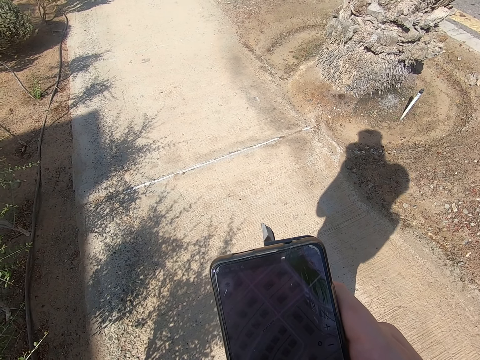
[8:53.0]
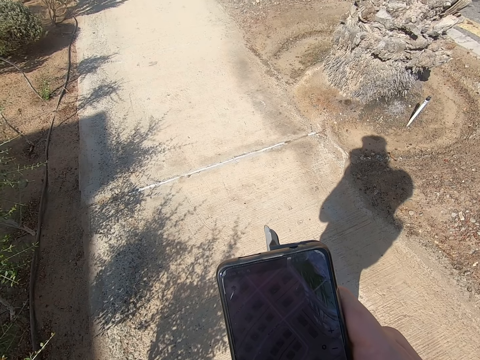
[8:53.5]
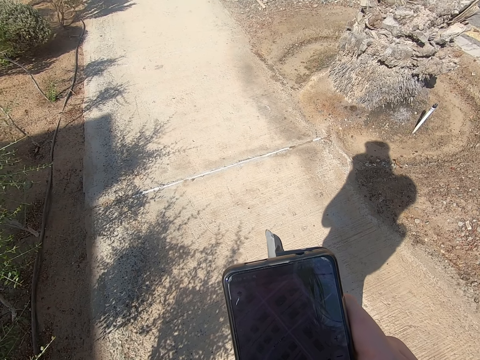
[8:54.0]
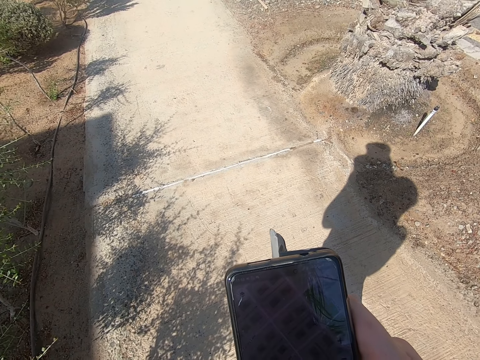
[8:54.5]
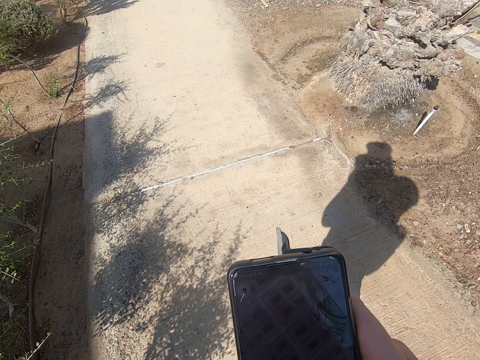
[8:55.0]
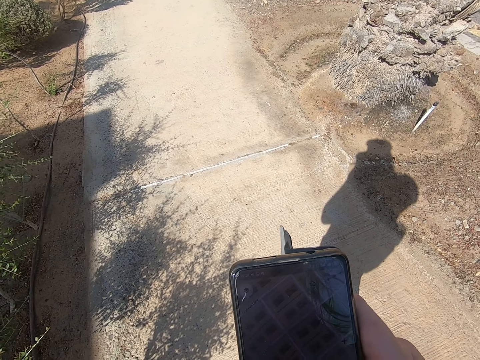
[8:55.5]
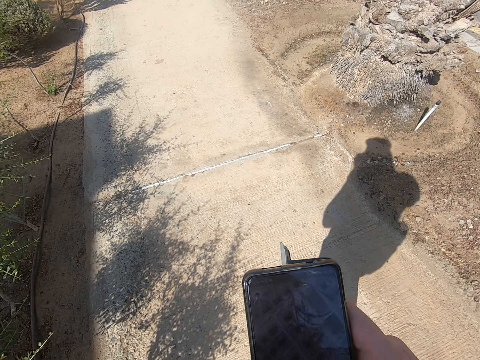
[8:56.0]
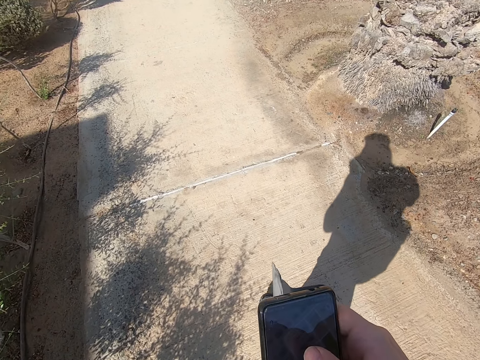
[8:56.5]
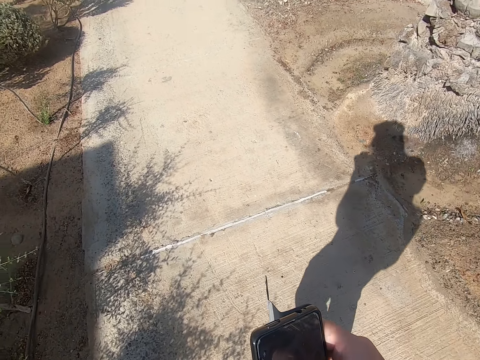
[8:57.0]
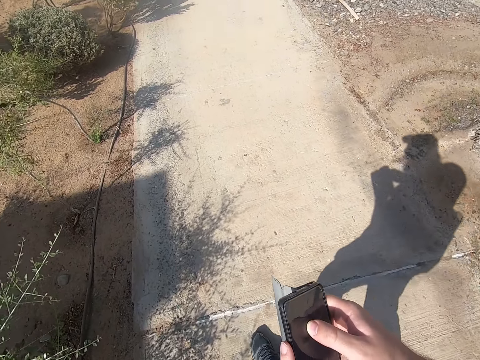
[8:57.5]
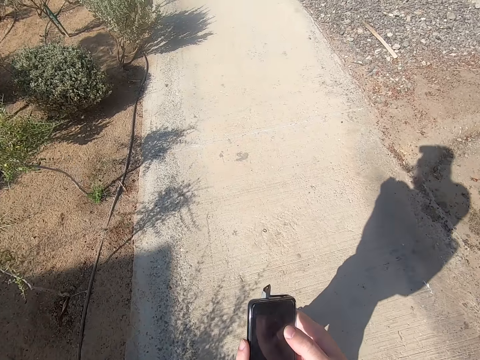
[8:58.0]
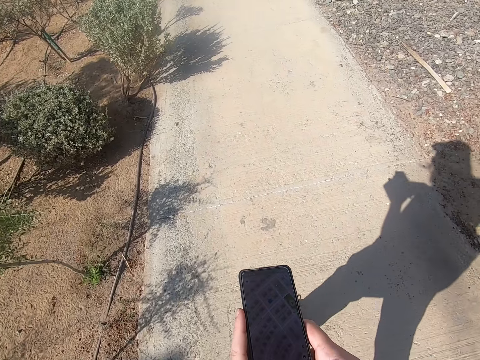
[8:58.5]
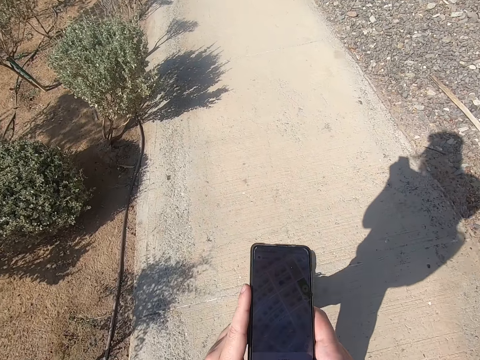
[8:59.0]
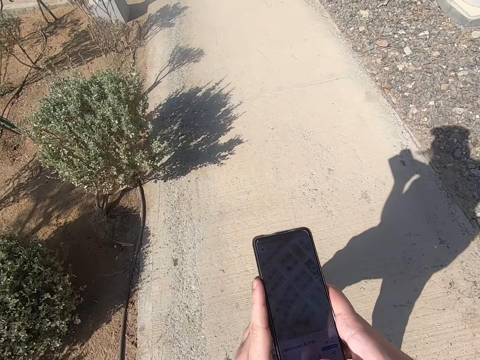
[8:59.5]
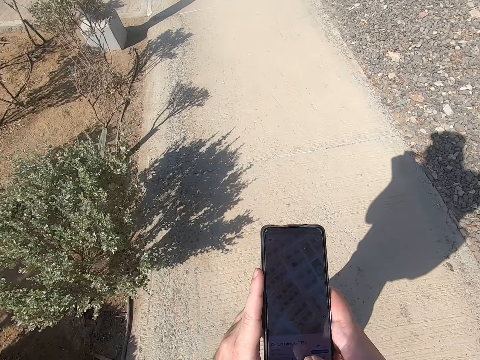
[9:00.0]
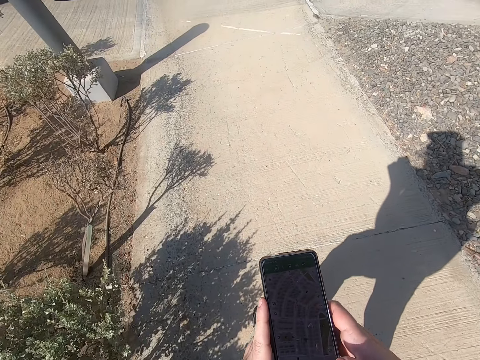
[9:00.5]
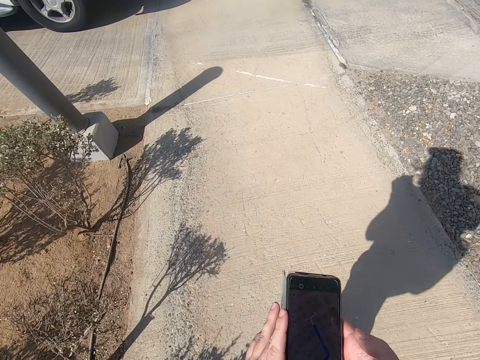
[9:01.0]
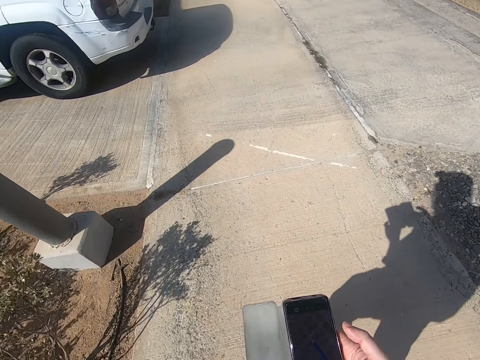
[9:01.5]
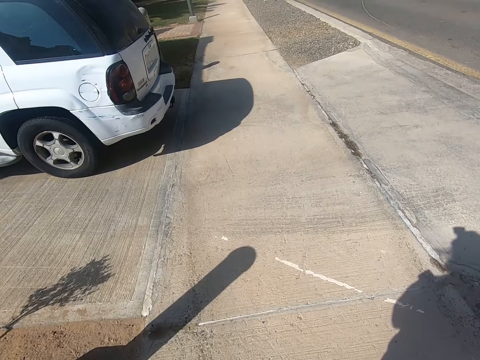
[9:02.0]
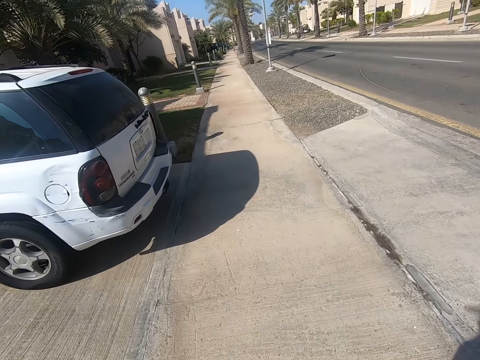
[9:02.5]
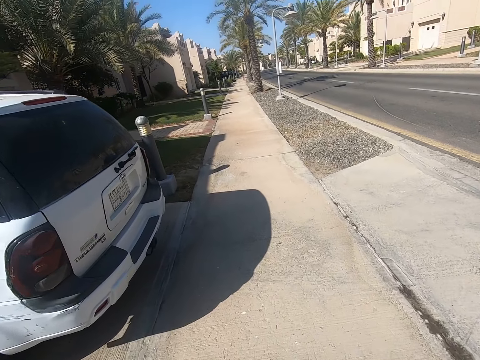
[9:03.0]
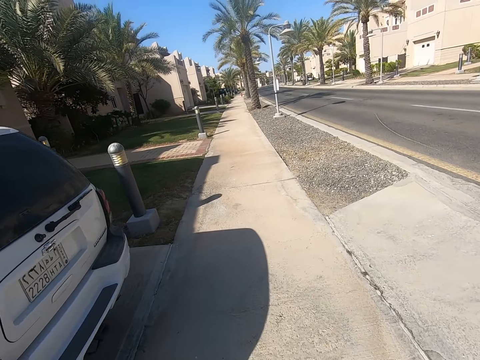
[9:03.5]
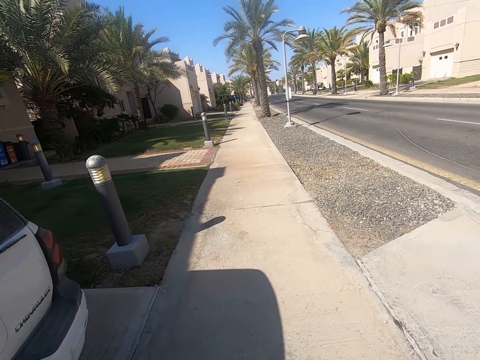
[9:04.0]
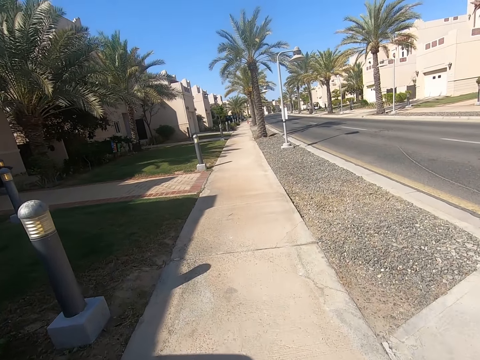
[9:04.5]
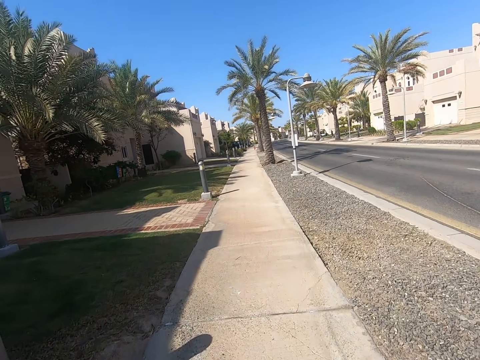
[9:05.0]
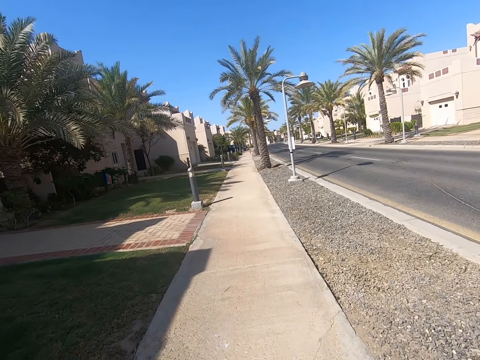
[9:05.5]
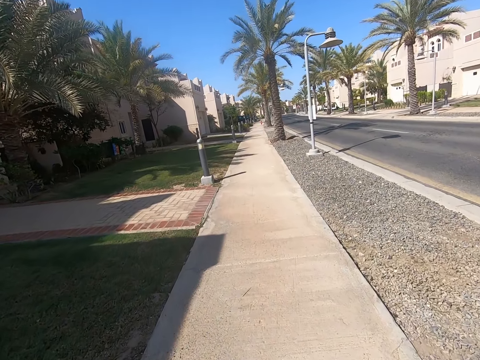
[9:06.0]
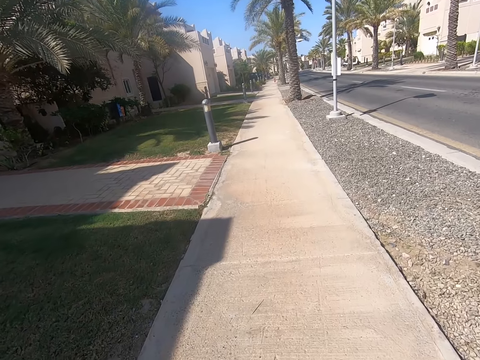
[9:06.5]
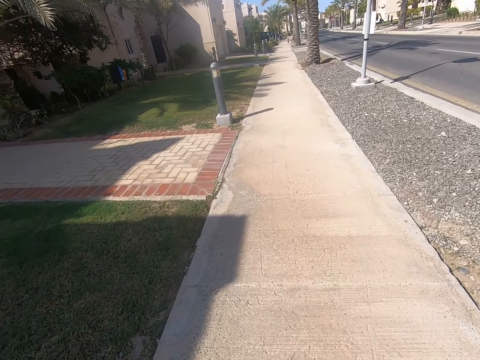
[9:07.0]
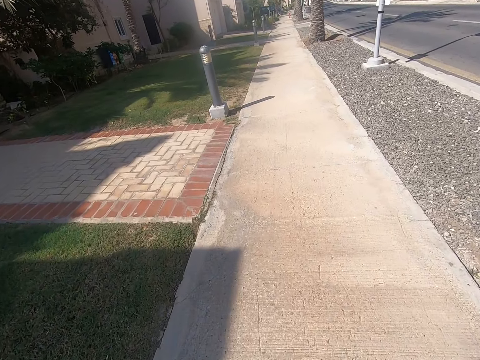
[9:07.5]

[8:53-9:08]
The camera wearer walks forward on the sidewalk. They browse on the phone. They walk forward on the sidewalk.
